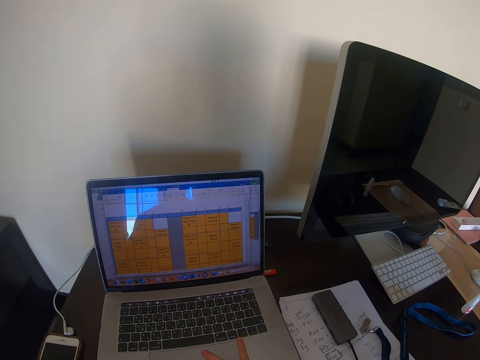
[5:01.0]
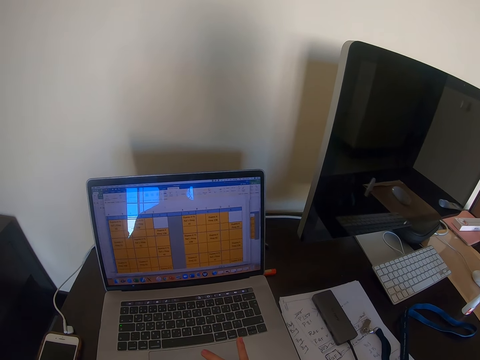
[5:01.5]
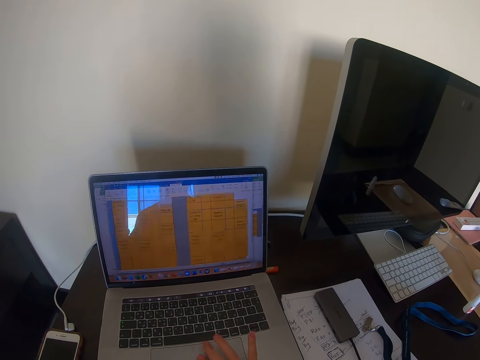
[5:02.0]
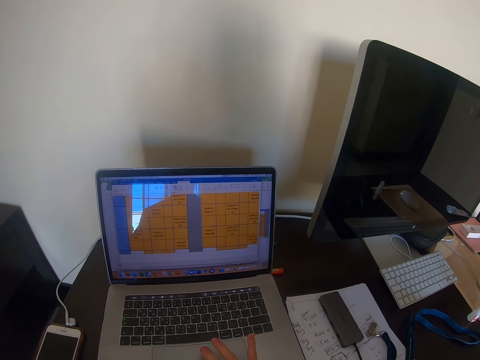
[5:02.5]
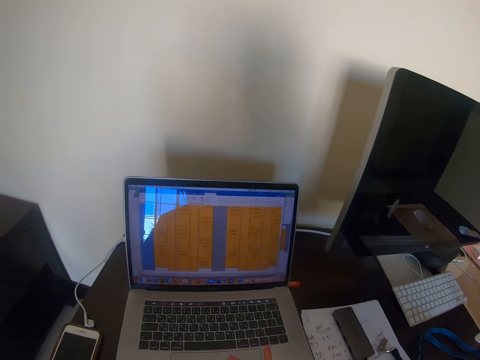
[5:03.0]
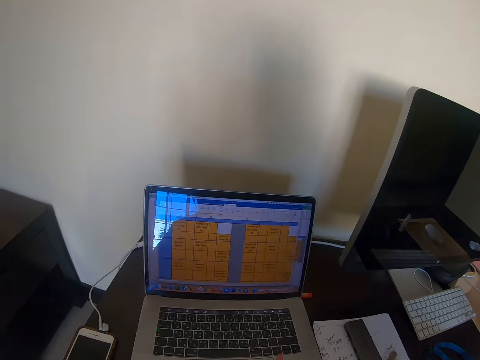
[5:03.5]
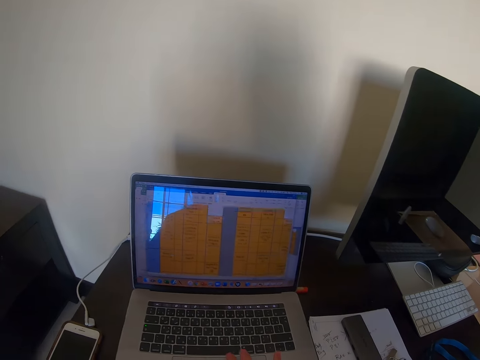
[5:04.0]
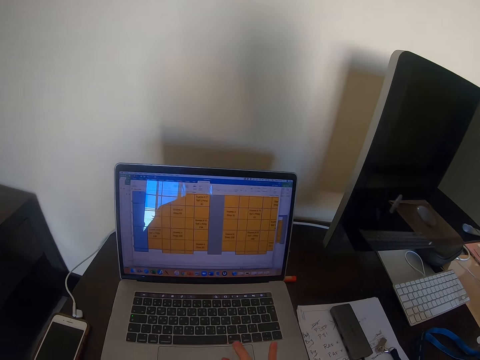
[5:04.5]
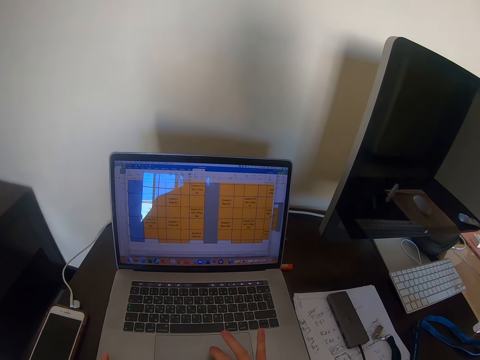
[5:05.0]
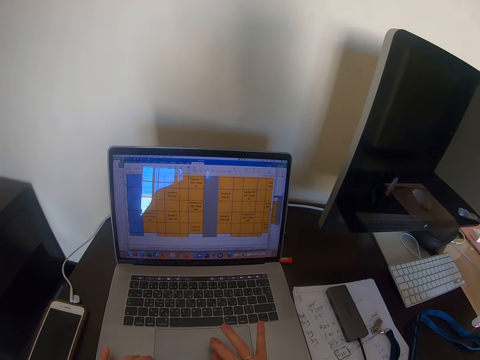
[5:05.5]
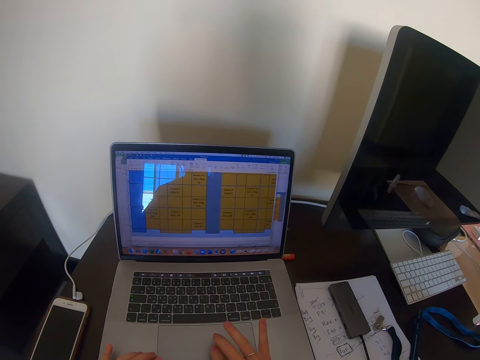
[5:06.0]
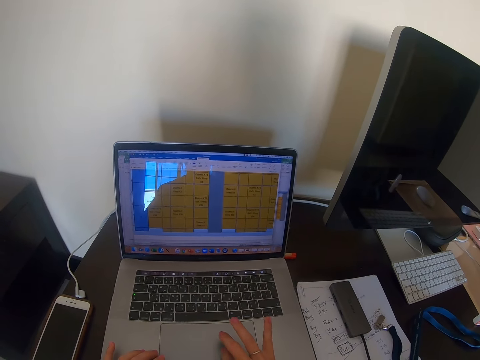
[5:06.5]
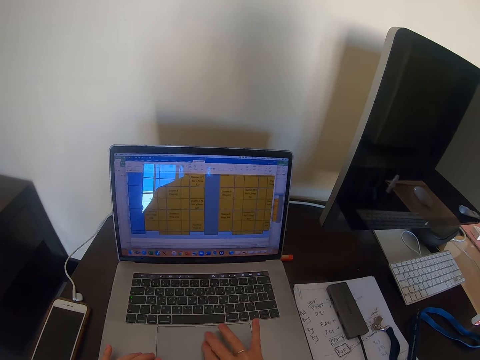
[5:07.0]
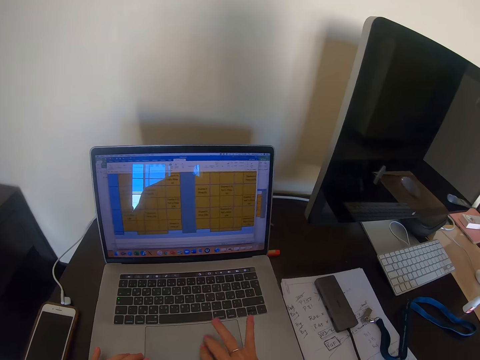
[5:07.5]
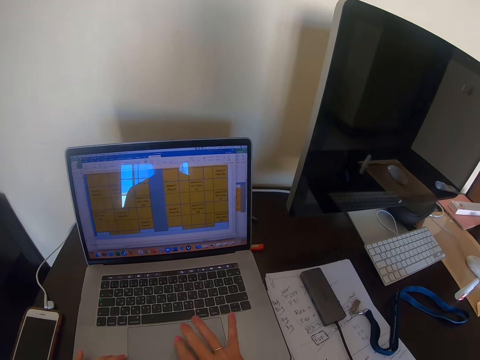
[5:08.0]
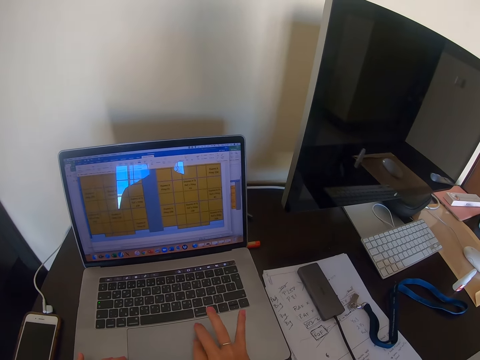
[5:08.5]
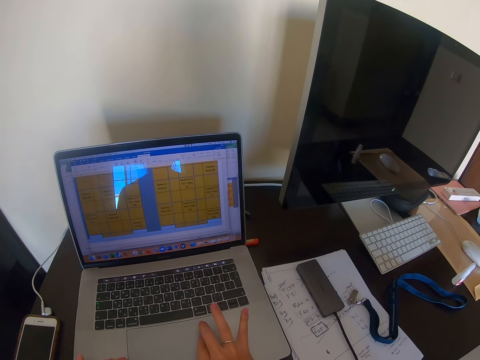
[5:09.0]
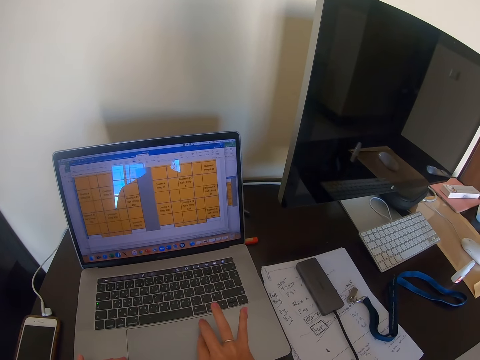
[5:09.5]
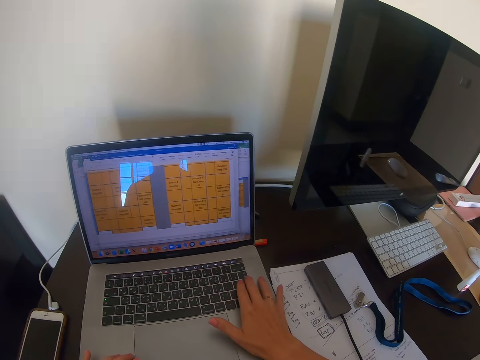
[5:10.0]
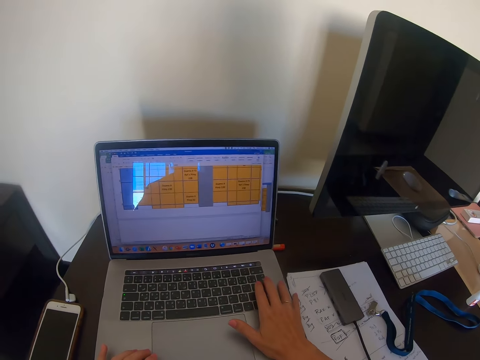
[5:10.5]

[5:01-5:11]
The camera wearer is typing something on the laptop using the keyboard.

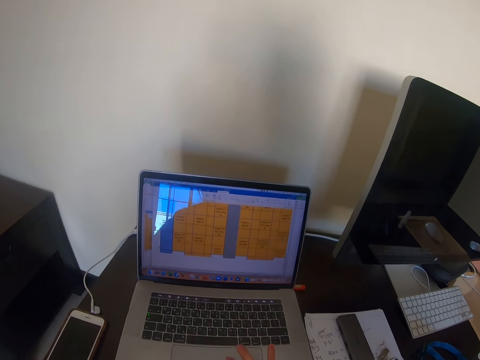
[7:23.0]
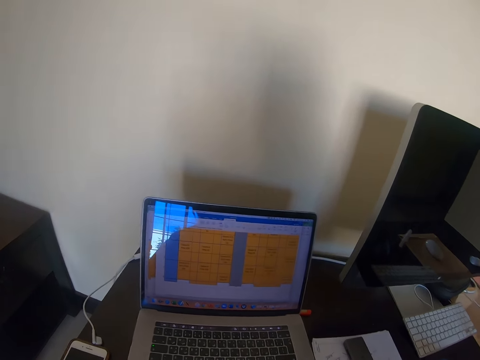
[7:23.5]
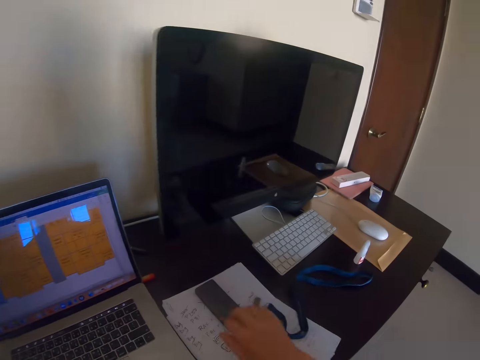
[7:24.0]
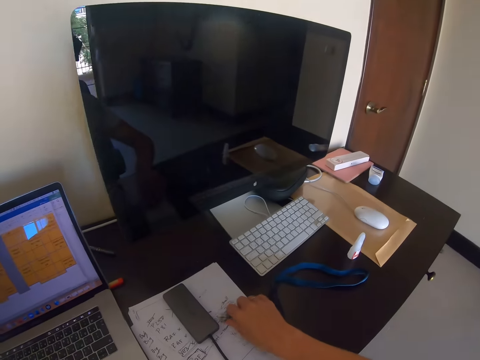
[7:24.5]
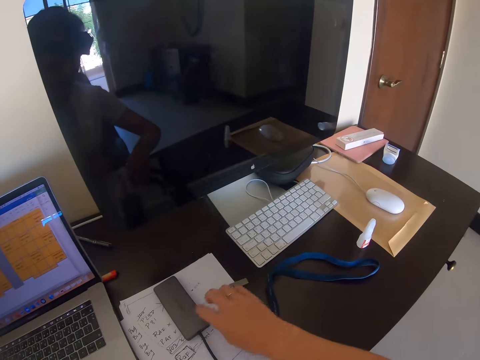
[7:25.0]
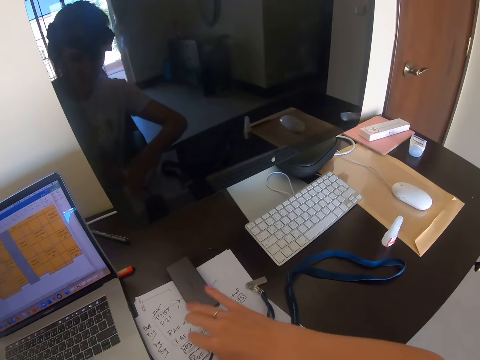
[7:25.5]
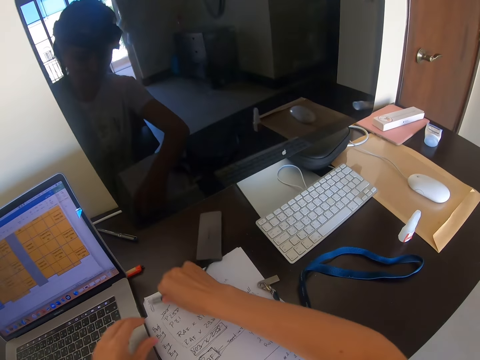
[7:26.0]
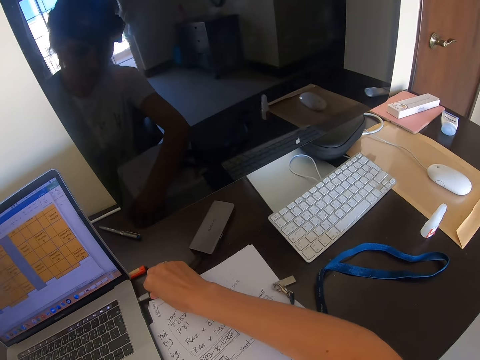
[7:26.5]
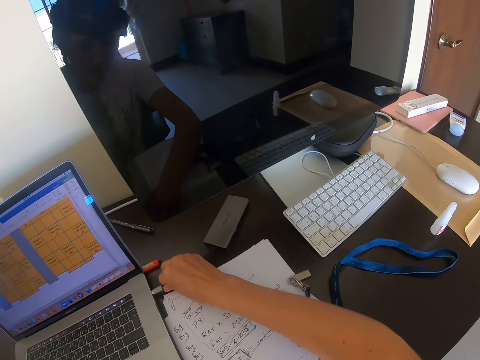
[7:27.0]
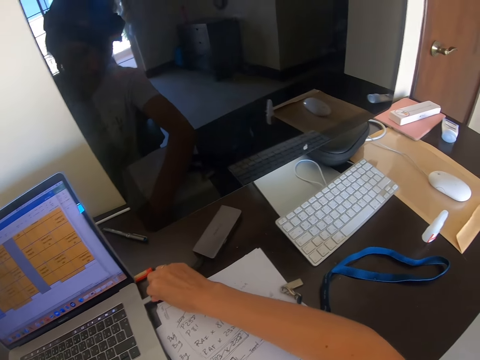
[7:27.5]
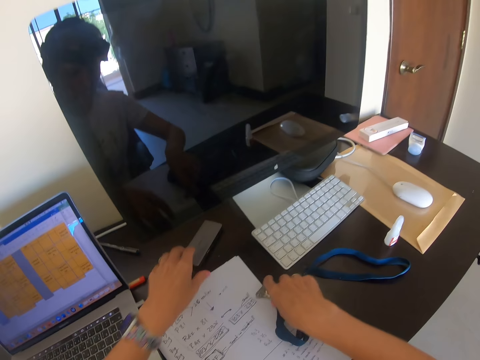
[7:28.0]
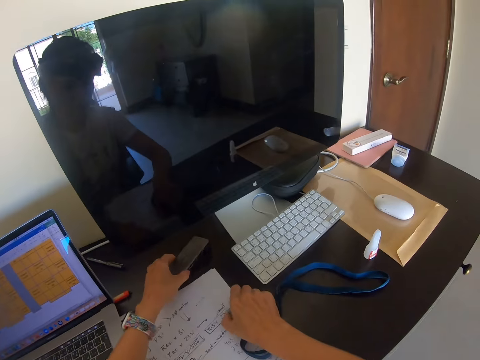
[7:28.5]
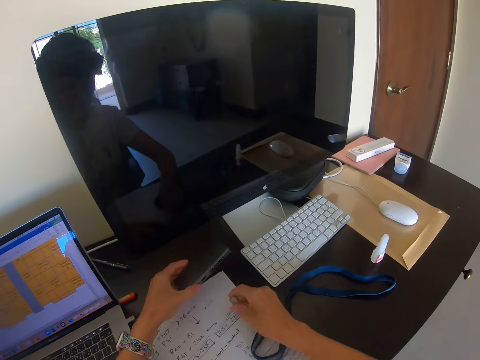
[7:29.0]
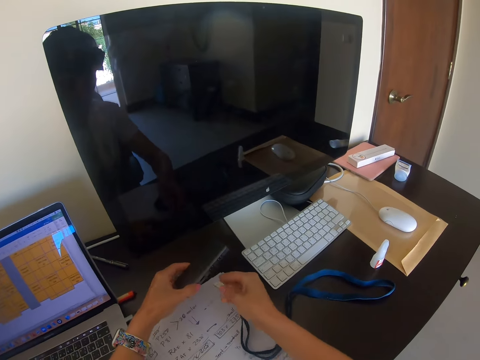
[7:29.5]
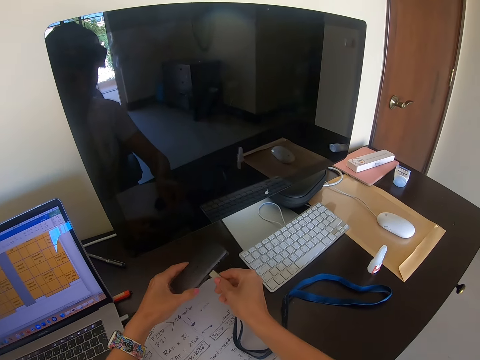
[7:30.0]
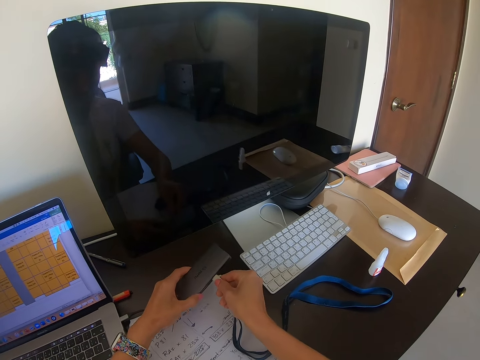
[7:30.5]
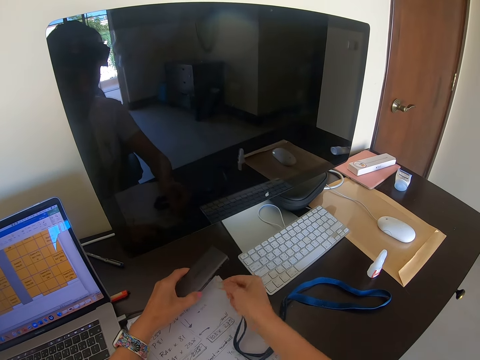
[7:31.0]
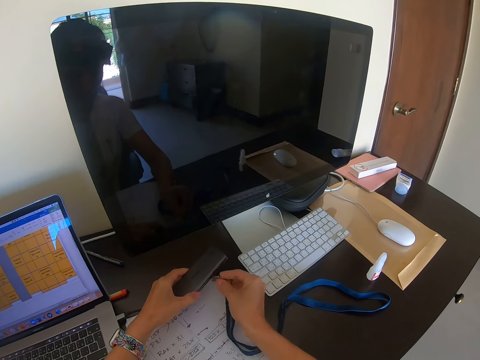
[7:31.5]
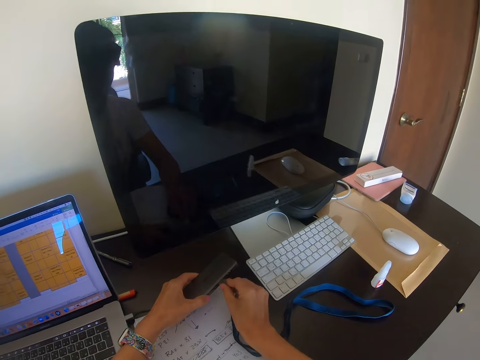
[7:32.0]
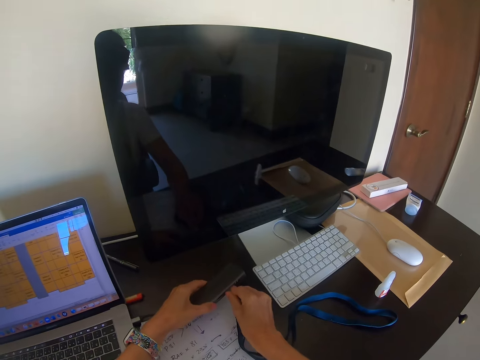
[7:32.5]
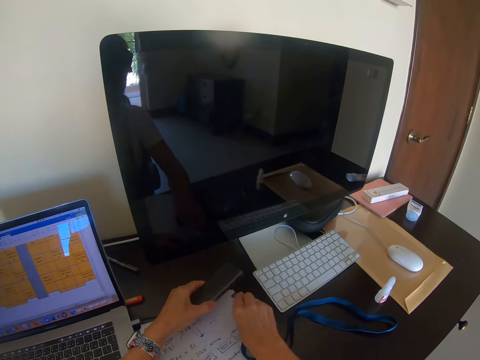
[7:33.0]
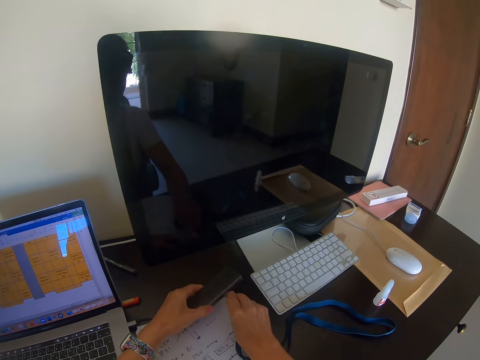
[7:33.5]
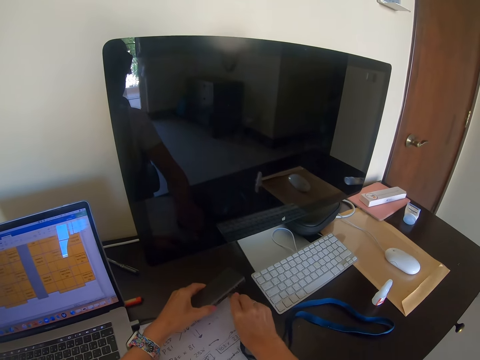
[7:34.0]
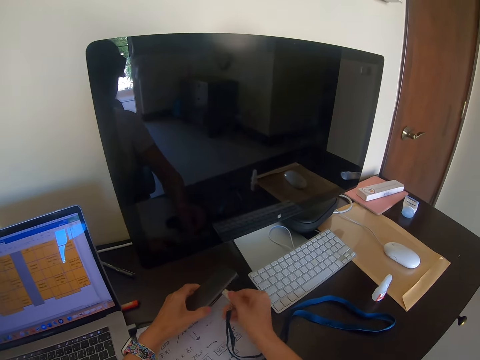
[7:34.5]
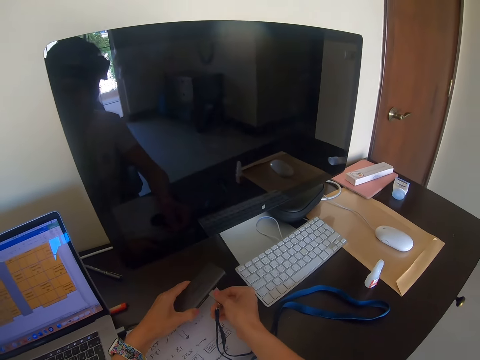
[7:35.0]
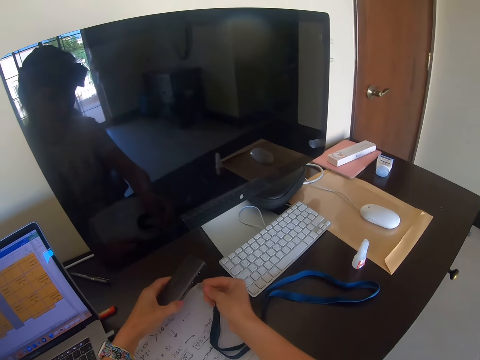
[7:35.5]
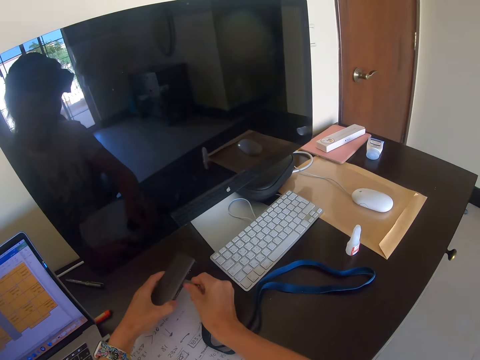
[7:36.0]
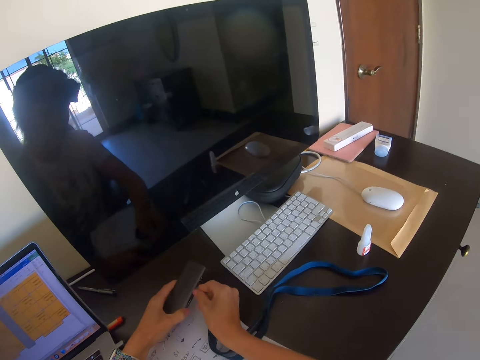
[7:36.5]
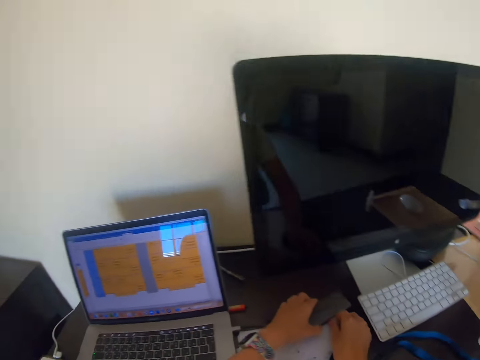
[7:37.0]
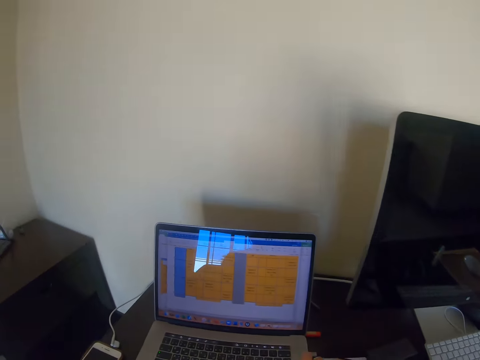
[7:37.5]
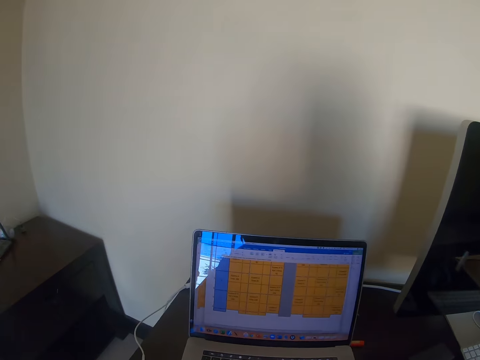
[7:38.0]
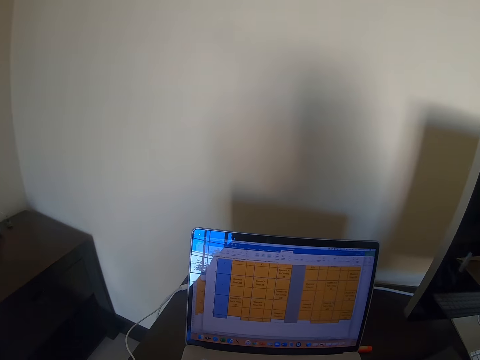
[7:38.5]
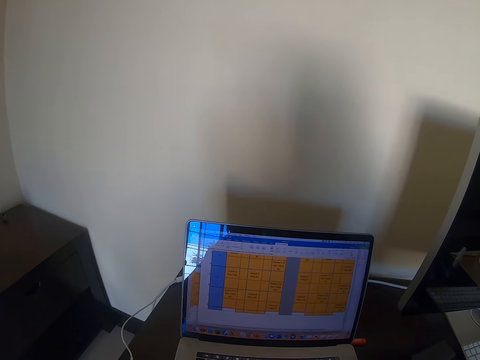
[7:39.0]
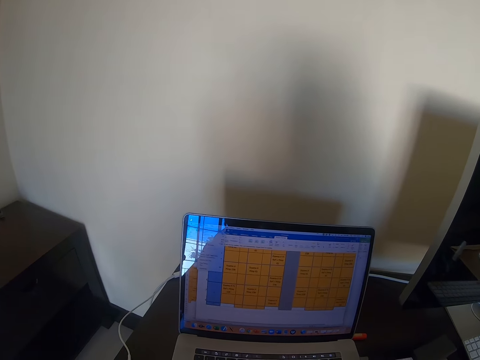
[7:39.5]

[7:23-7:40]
The camera wearer is picking a cable from the table. They put the flash disc aside. They are plugging the cable in the laptop using a keyboard. They connect a disc drive in the laptop. They are connecting the cable to a hard disk.
